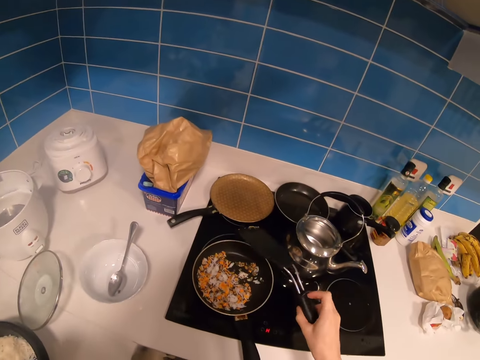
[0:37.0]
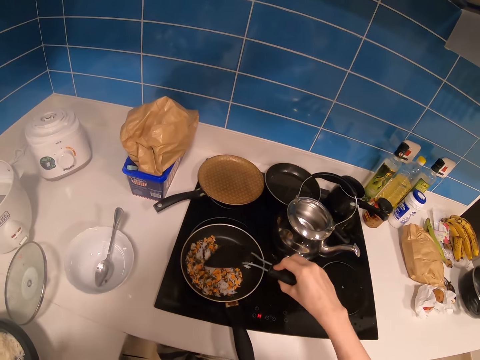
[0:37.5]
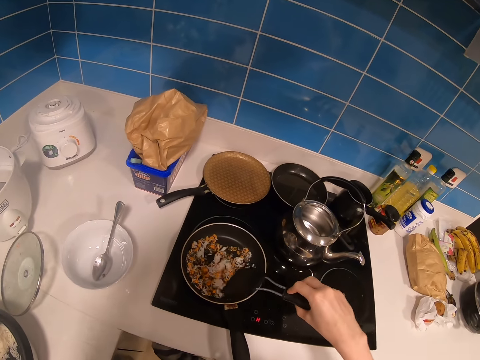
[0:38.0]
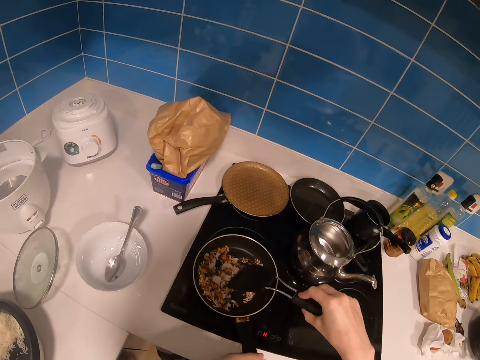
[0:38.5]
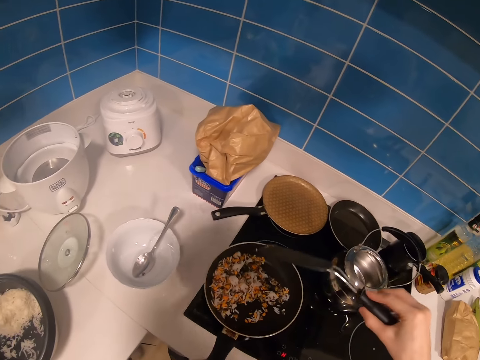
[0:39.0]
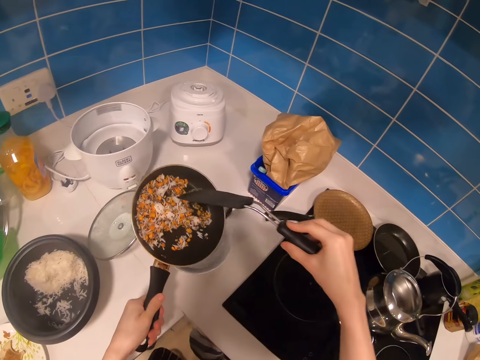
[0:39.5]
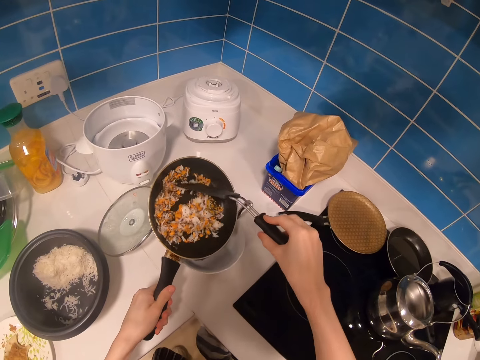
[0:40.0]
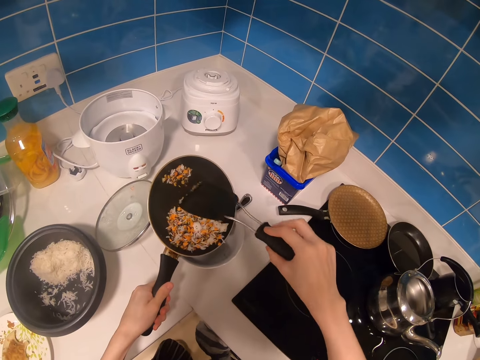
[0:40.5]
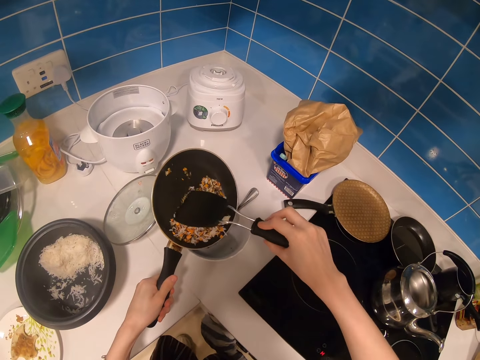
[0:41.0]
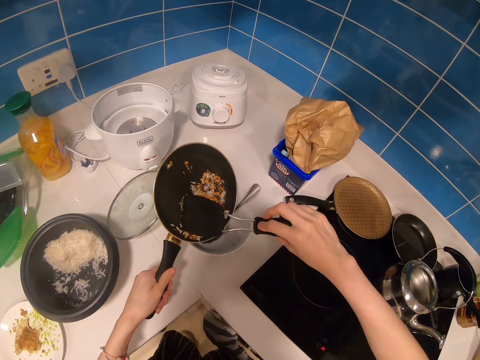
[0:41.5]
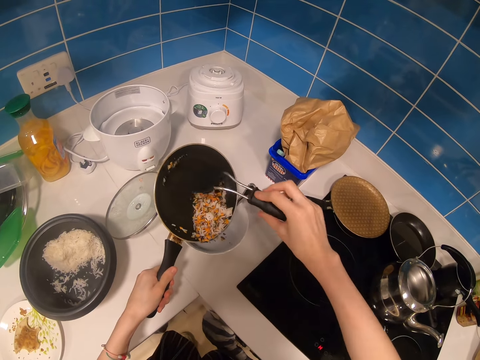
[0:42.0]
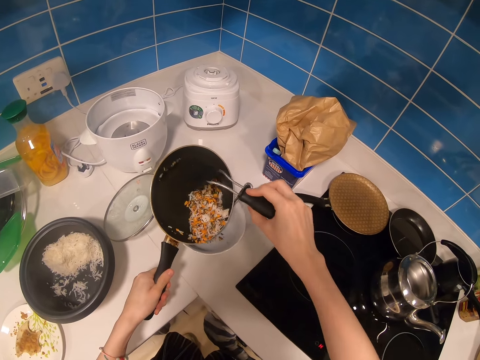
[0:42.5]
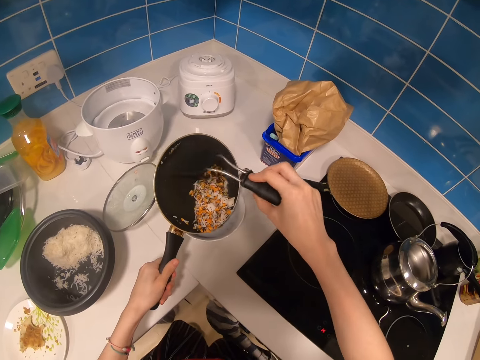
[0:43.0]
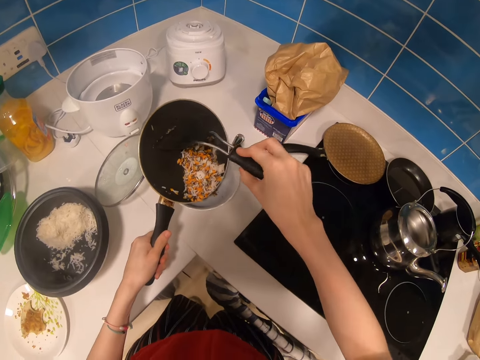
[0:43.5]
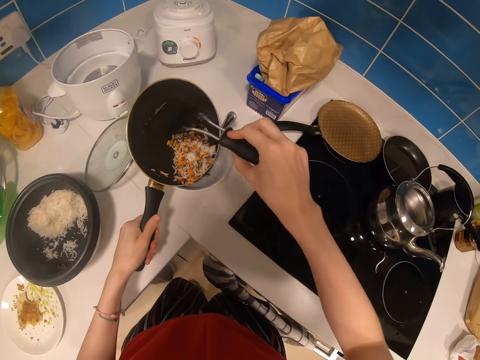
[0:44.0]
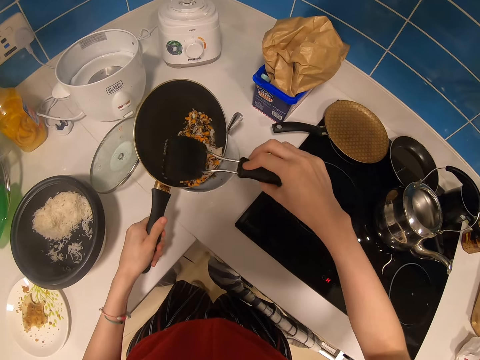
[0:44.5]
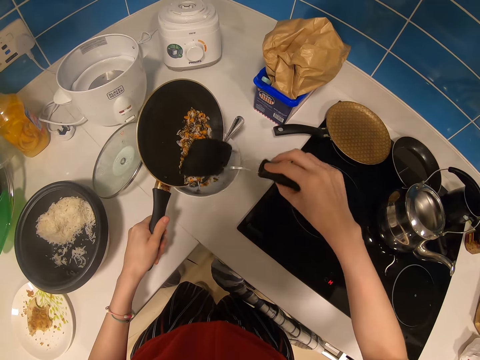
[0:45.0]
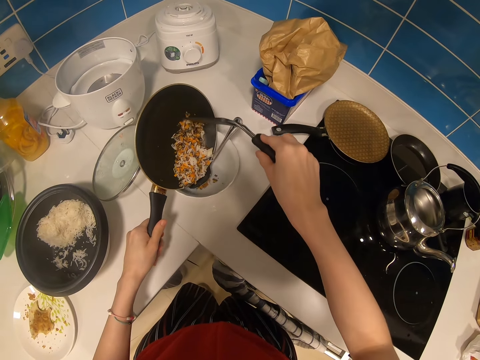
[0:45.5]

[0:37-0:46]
The camera wearer stirs the food in the pan. They pour the food in the plate or bowl.

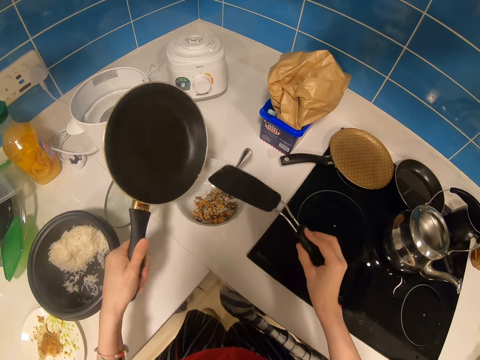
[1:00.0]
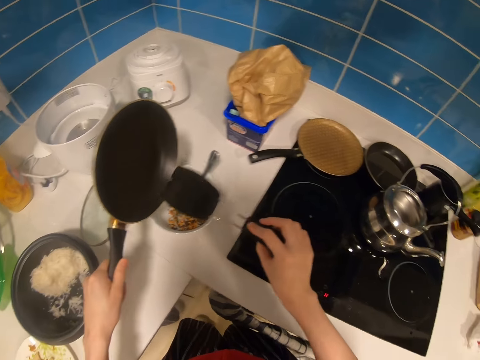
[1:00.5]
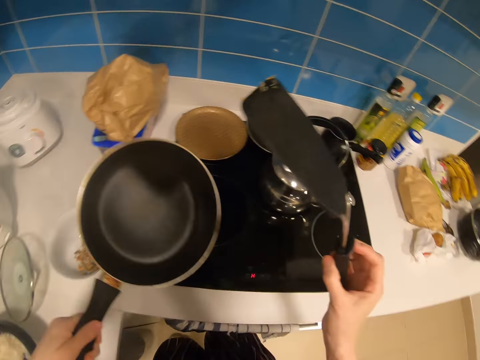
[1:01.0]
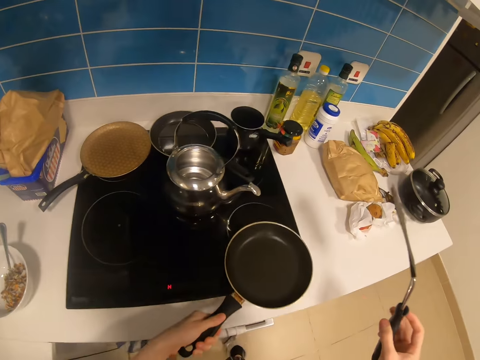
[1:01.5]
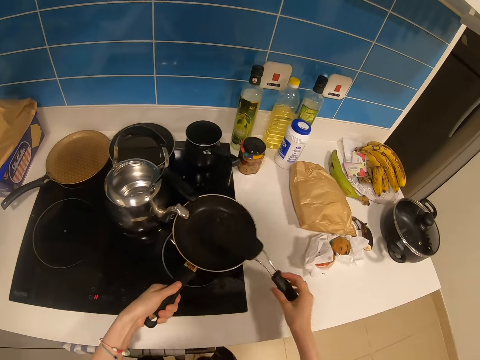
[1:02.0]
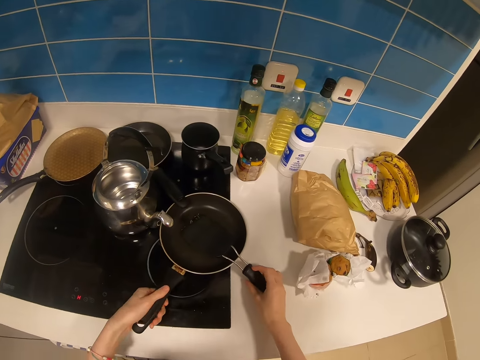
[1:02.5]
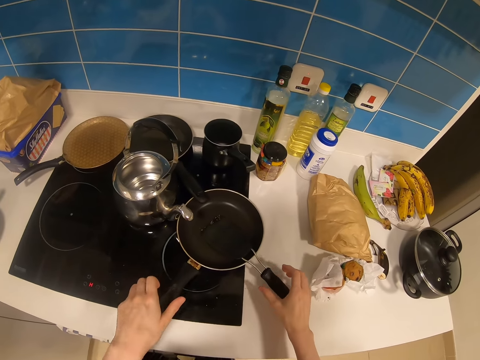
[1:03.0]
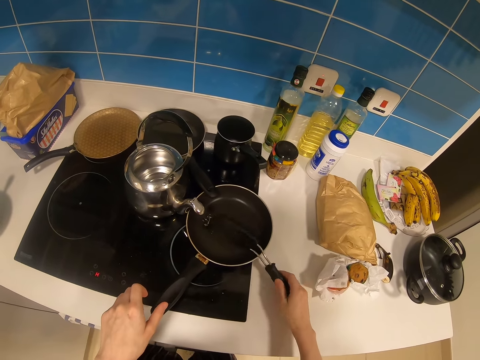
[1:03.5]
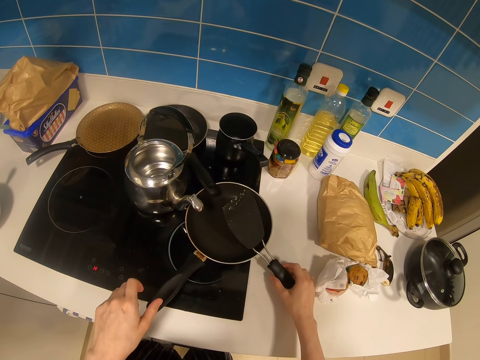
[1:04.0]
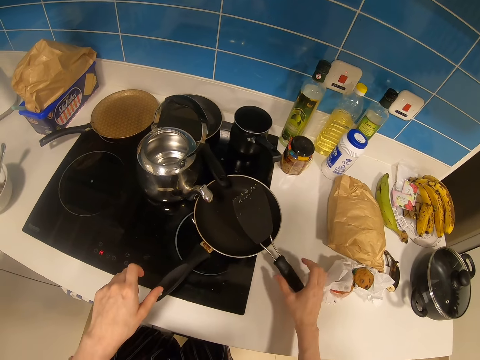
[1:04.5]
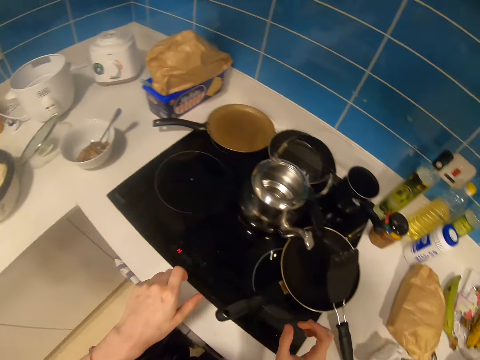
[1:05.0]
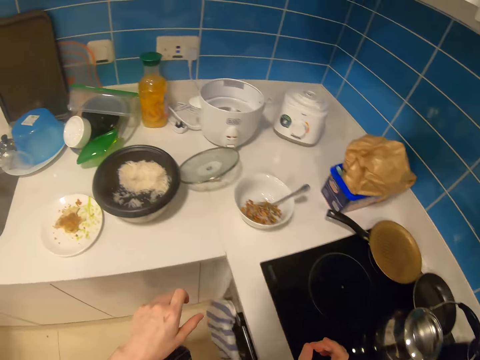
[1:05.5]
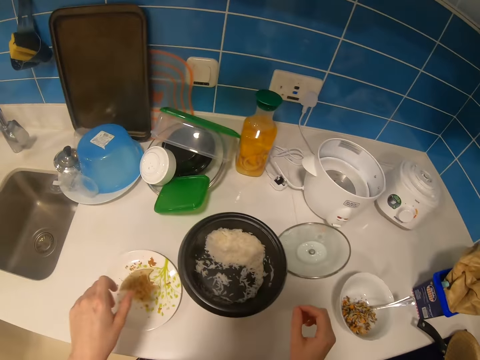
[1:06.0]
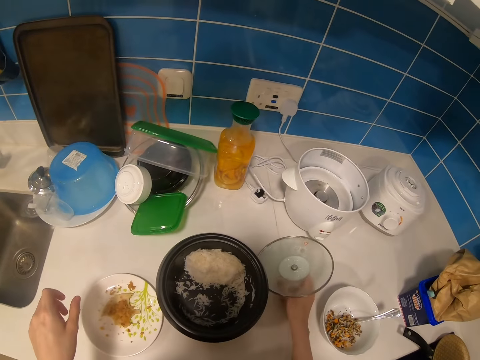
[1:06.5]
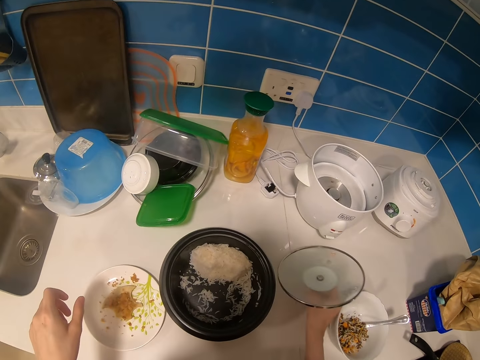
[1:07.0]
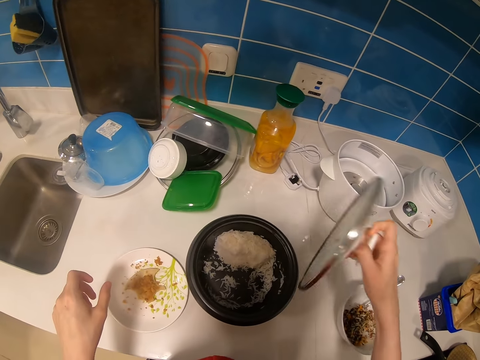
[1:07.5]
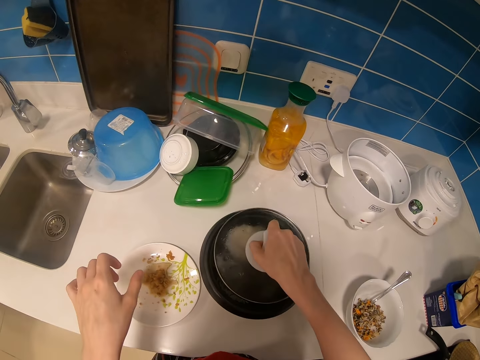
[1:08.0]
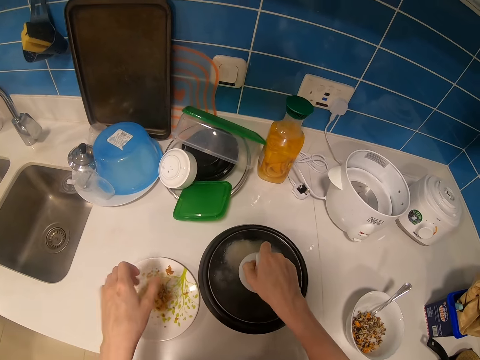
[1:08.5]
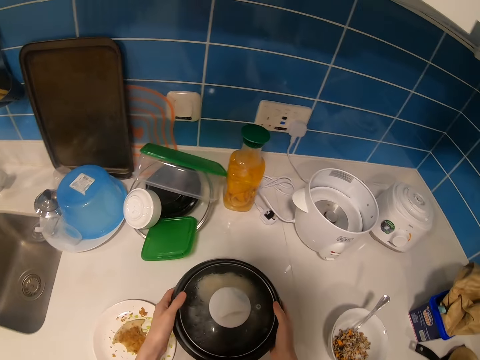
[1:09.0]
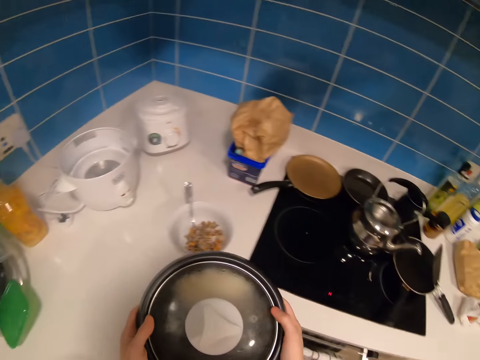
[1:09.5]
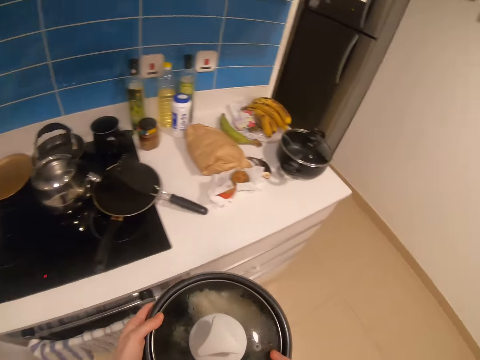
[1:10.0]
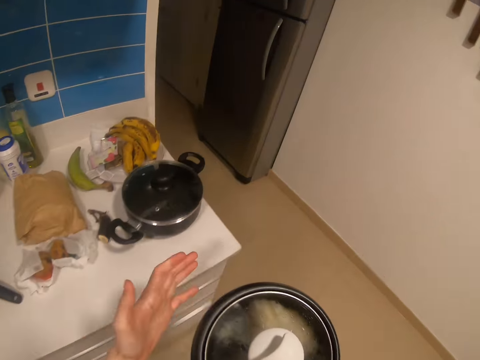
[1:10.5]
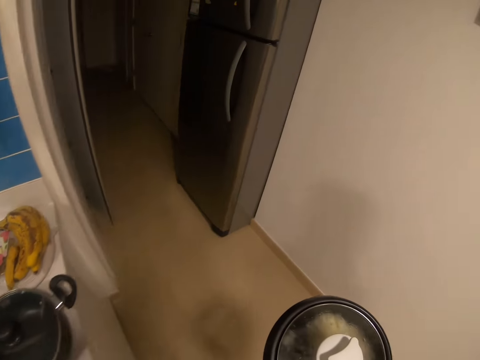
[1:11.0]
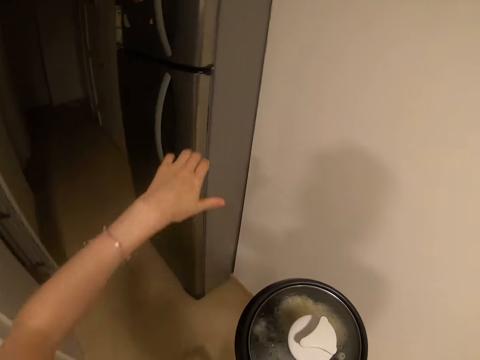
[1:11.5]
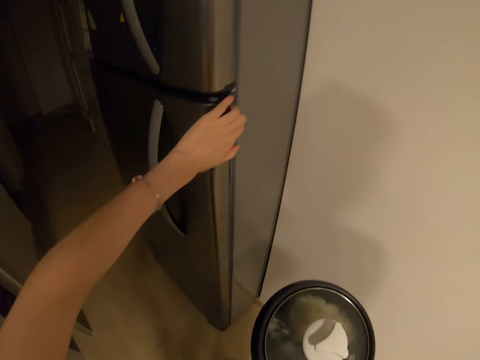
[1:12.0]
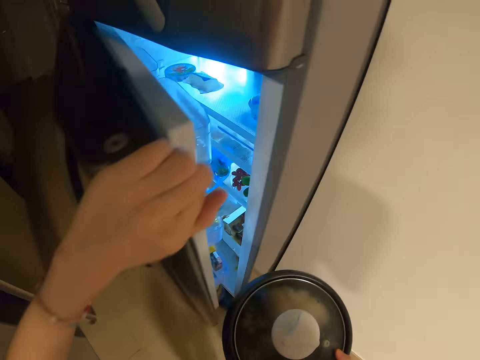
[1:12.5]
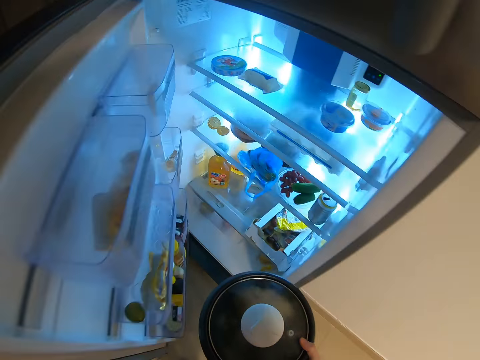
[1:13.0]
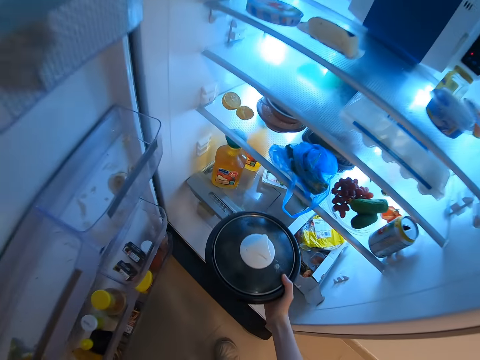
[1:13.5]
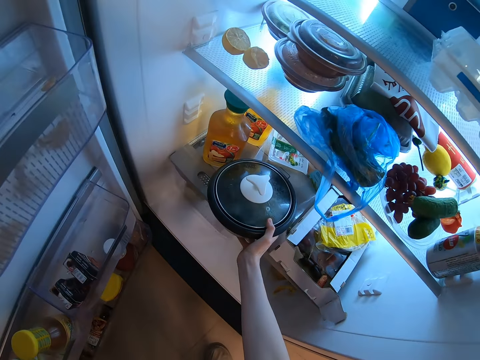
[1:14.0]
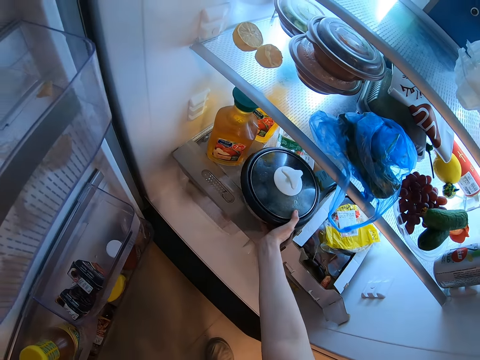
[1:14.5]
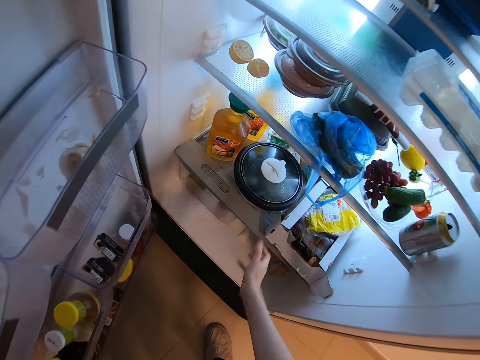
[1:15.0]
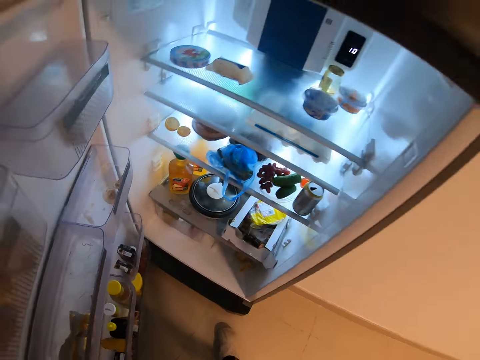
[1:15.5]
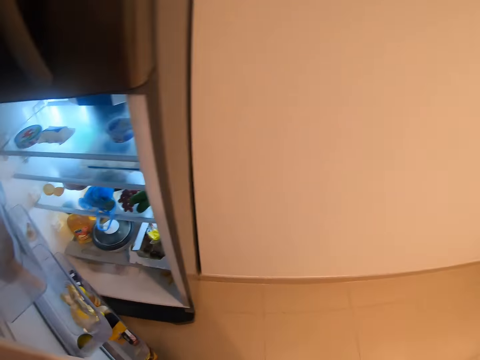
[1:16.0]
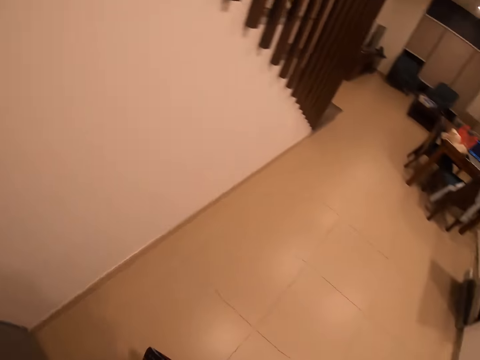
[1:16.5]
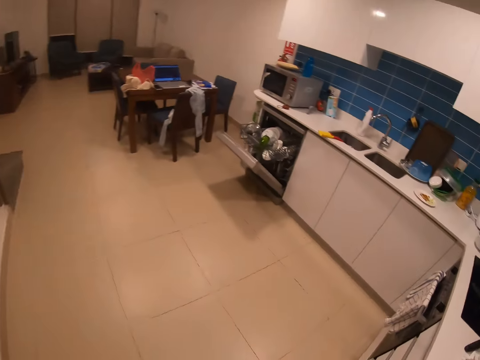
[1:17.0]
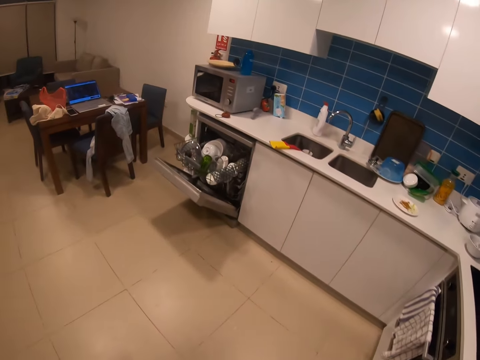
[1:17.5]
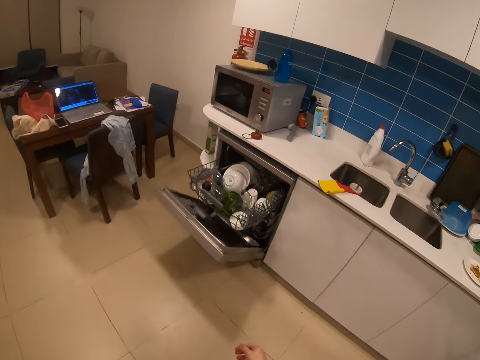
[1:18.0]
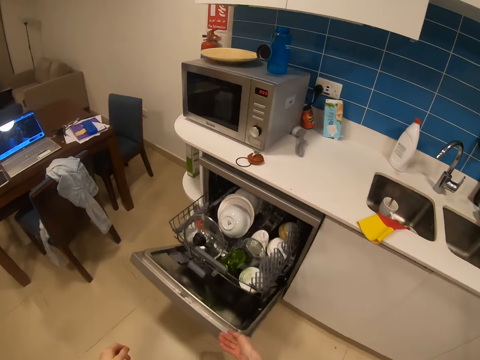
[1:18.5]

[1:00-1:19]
The camera wearer puts the pan down. They put the cooking stick on the pan. They pick up the lid and cover the rice pot with the lid. They carry the rice pot, pick up the pot and walk around. They open the fridge. They put the pot in the fridge. They close the fridge. They walk in the kitchen.
